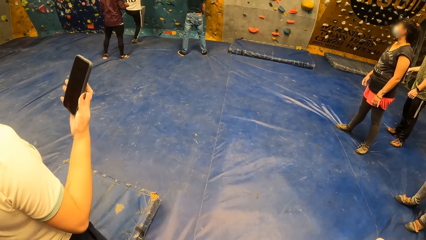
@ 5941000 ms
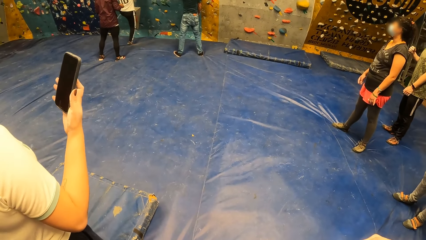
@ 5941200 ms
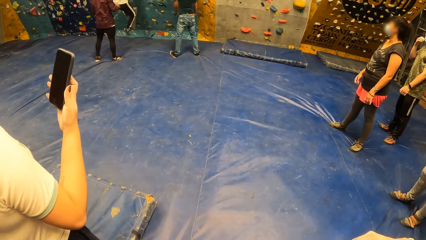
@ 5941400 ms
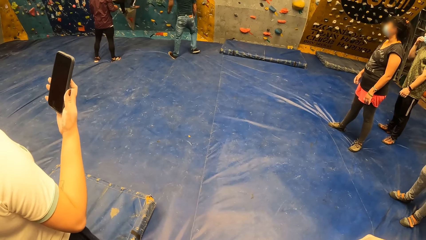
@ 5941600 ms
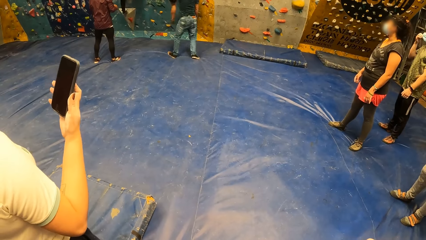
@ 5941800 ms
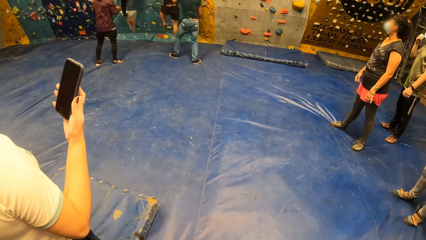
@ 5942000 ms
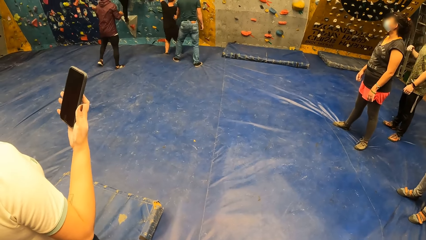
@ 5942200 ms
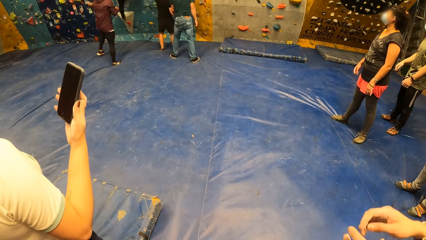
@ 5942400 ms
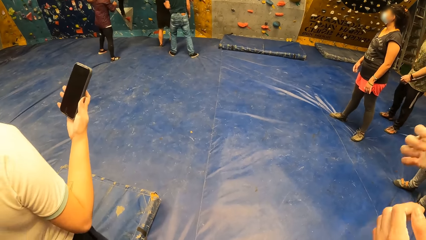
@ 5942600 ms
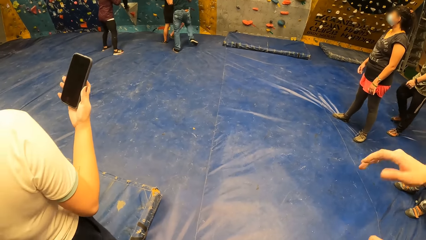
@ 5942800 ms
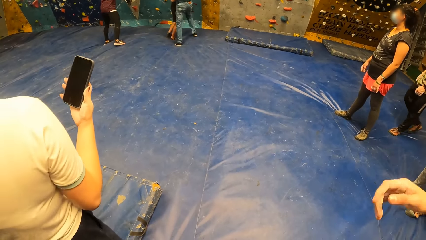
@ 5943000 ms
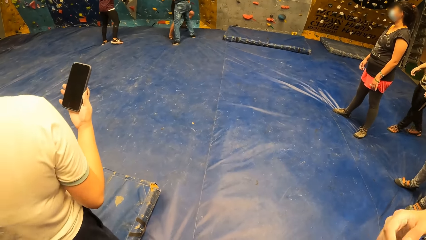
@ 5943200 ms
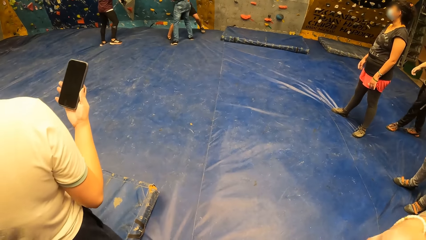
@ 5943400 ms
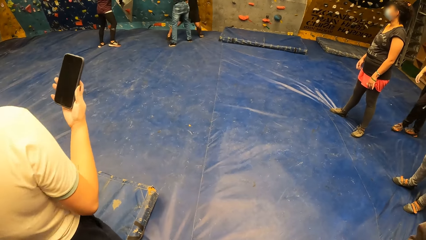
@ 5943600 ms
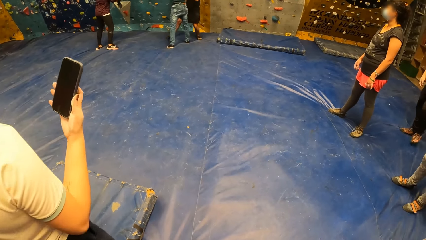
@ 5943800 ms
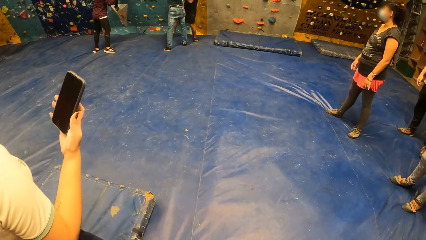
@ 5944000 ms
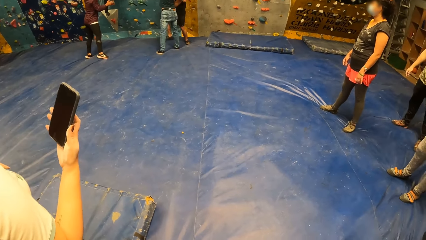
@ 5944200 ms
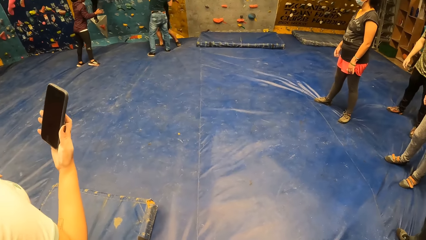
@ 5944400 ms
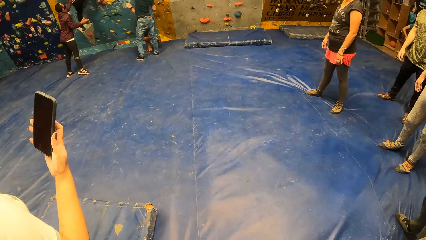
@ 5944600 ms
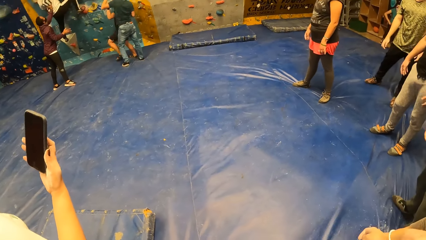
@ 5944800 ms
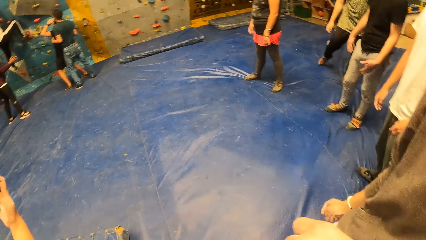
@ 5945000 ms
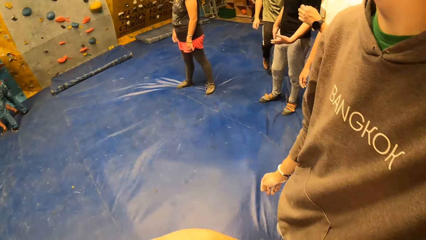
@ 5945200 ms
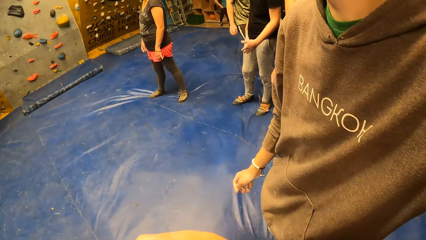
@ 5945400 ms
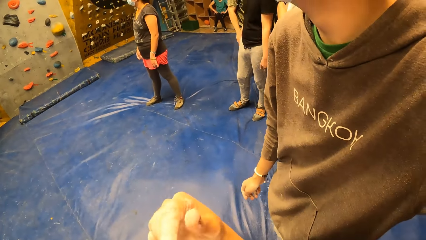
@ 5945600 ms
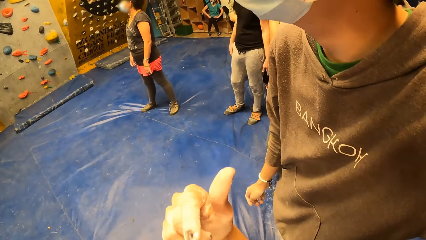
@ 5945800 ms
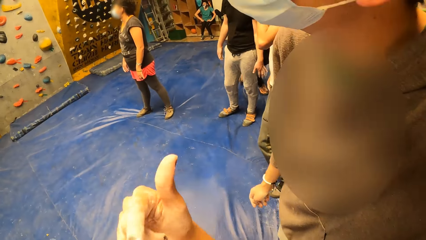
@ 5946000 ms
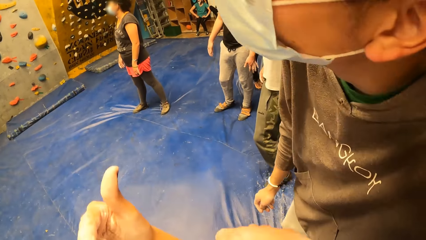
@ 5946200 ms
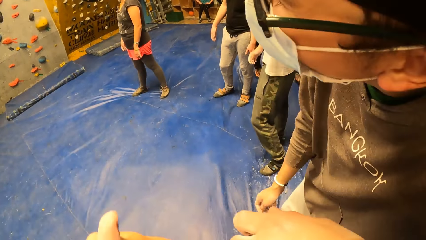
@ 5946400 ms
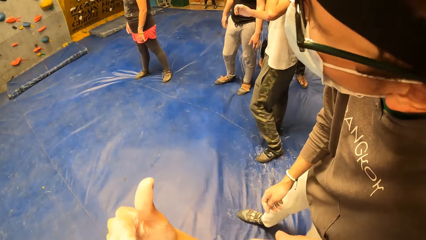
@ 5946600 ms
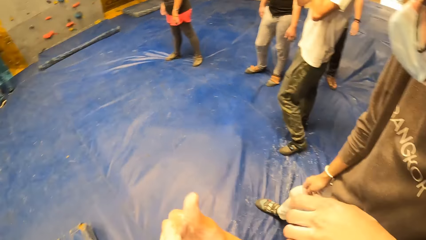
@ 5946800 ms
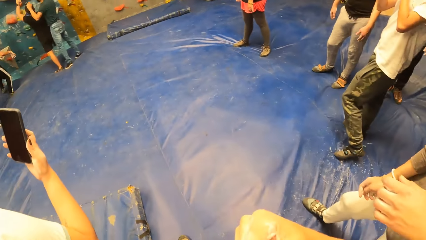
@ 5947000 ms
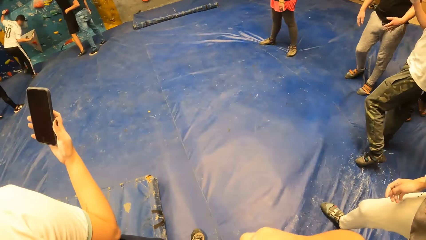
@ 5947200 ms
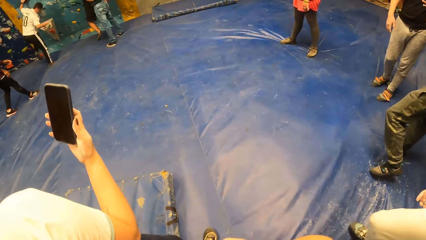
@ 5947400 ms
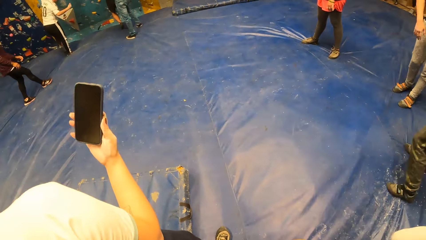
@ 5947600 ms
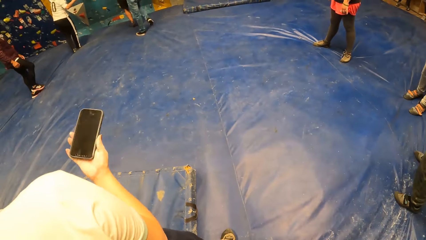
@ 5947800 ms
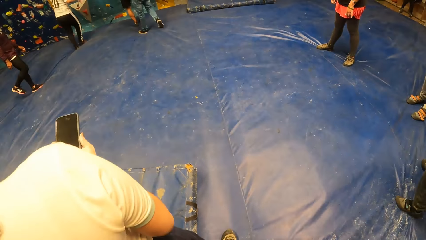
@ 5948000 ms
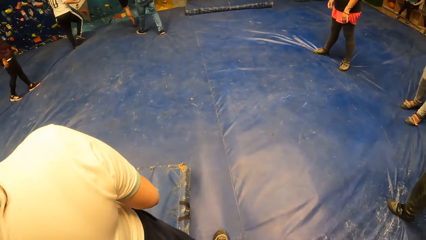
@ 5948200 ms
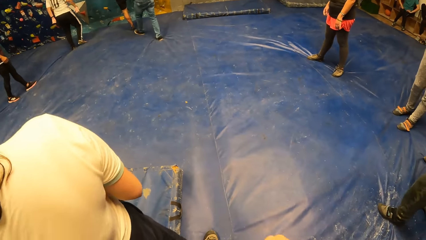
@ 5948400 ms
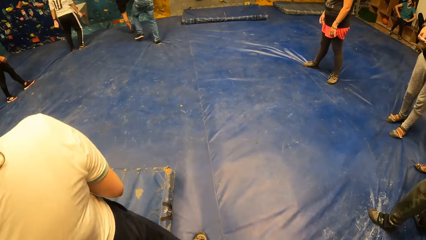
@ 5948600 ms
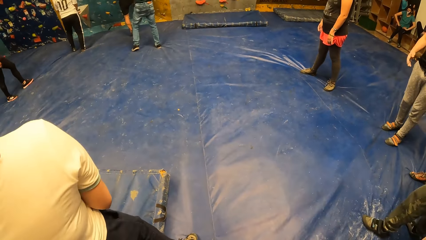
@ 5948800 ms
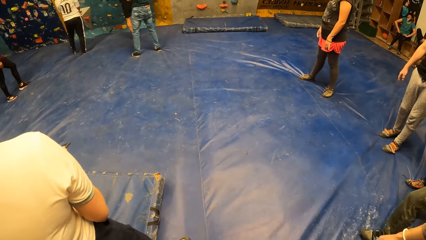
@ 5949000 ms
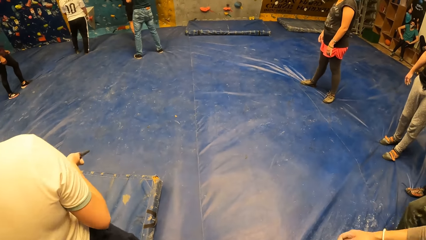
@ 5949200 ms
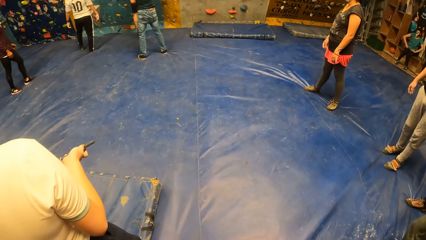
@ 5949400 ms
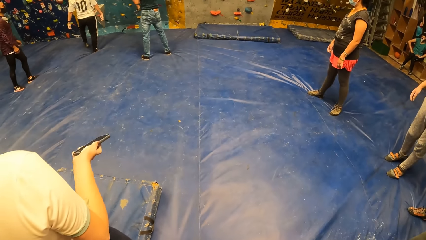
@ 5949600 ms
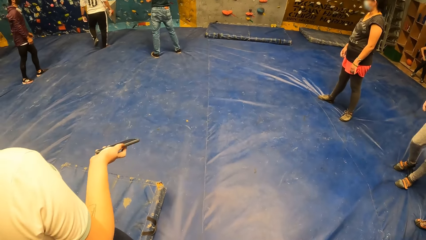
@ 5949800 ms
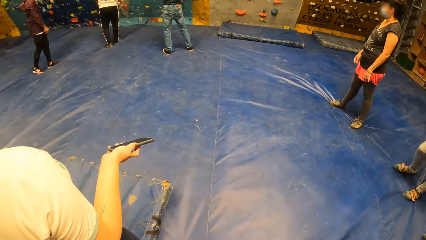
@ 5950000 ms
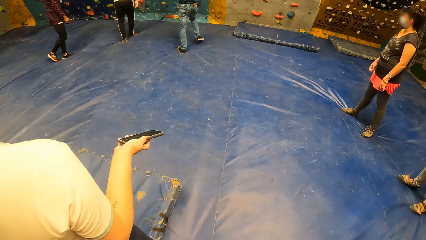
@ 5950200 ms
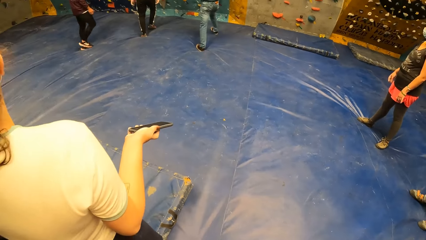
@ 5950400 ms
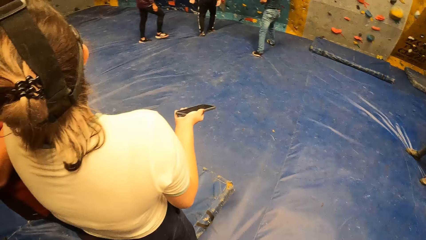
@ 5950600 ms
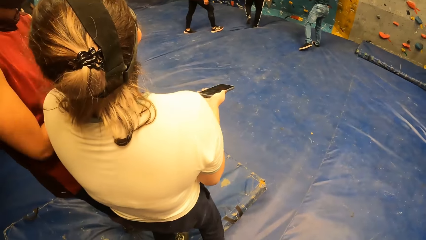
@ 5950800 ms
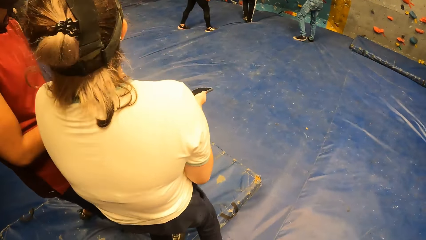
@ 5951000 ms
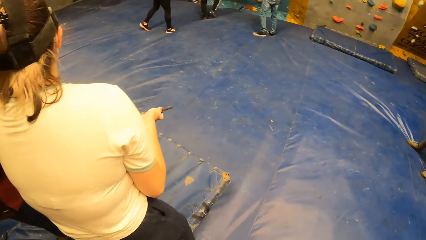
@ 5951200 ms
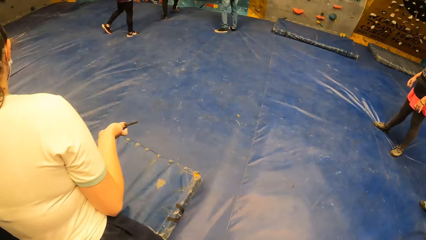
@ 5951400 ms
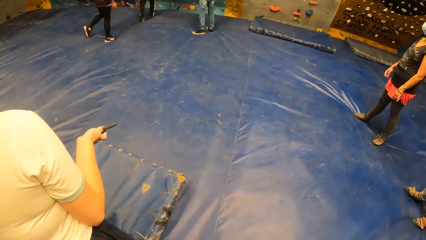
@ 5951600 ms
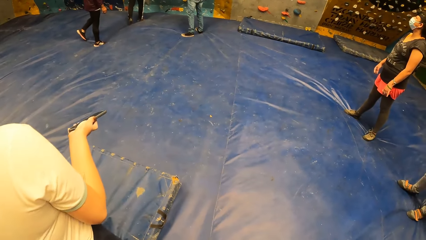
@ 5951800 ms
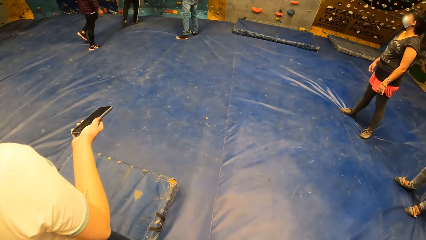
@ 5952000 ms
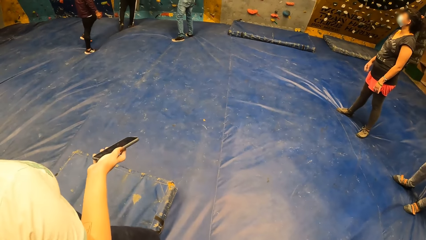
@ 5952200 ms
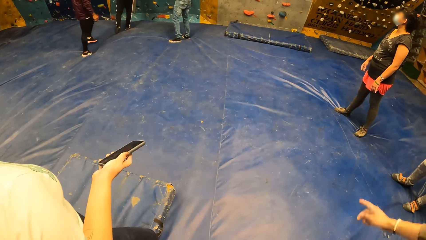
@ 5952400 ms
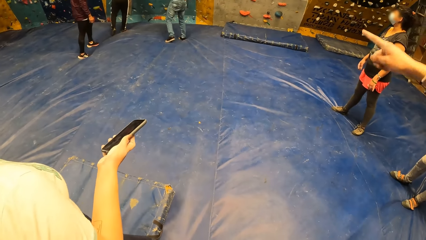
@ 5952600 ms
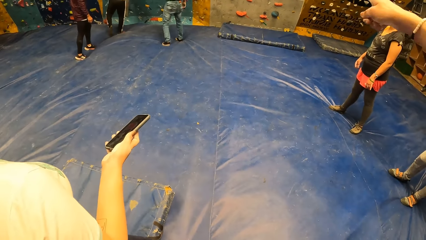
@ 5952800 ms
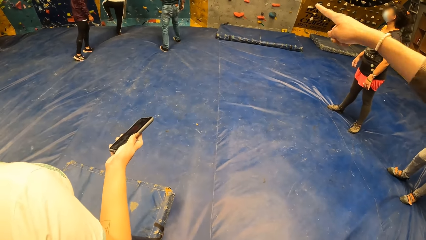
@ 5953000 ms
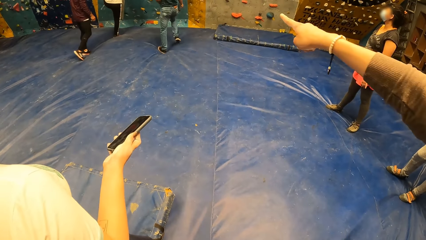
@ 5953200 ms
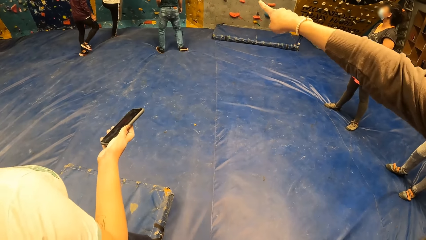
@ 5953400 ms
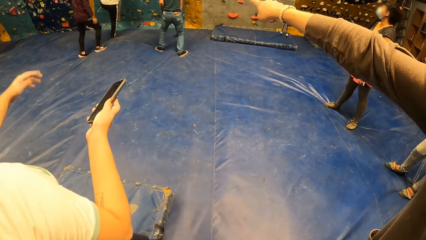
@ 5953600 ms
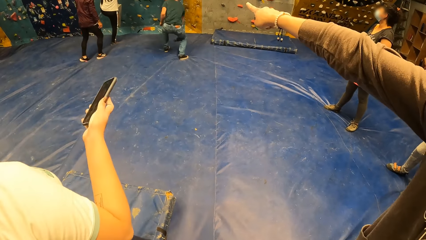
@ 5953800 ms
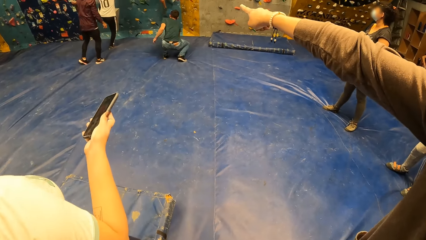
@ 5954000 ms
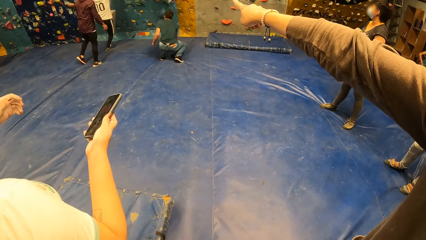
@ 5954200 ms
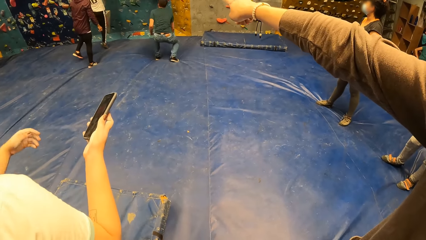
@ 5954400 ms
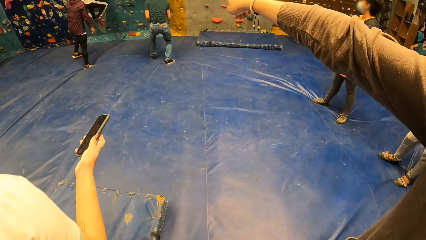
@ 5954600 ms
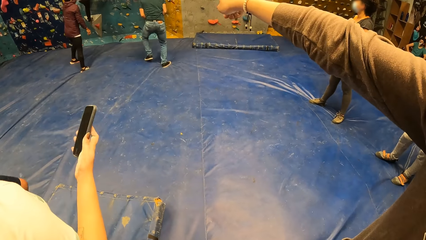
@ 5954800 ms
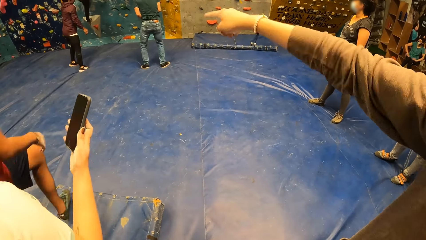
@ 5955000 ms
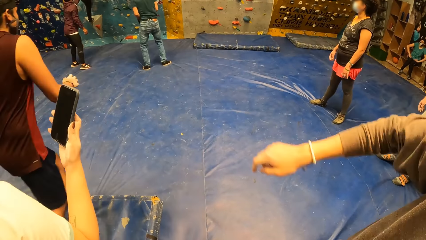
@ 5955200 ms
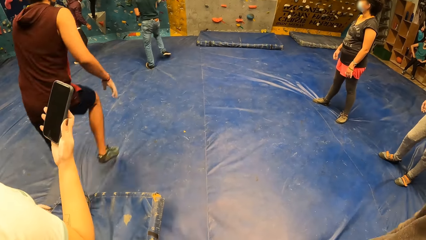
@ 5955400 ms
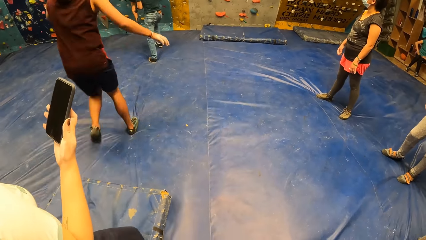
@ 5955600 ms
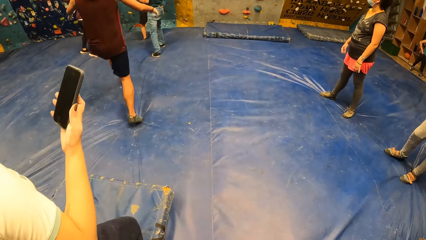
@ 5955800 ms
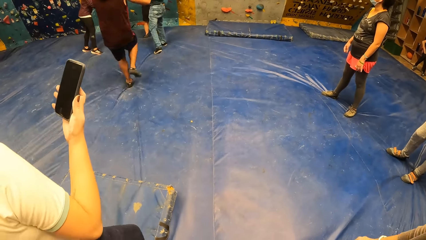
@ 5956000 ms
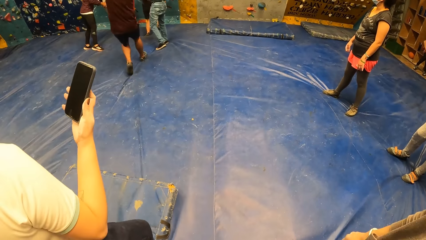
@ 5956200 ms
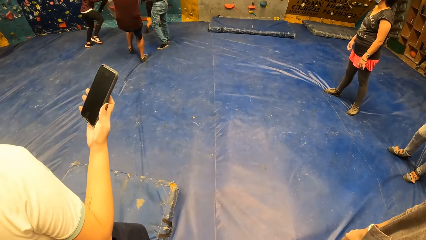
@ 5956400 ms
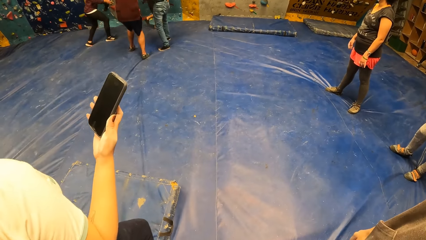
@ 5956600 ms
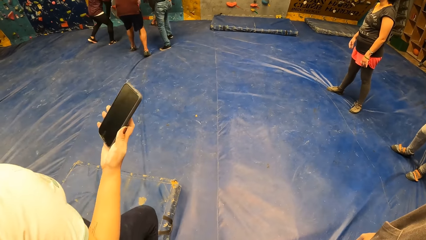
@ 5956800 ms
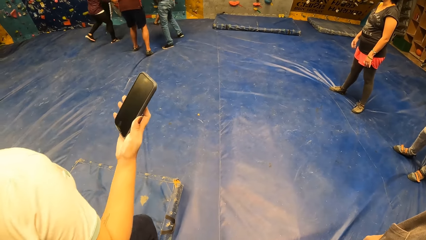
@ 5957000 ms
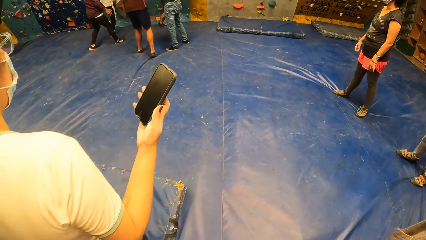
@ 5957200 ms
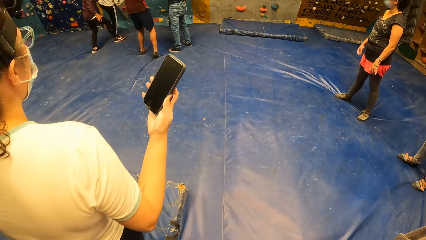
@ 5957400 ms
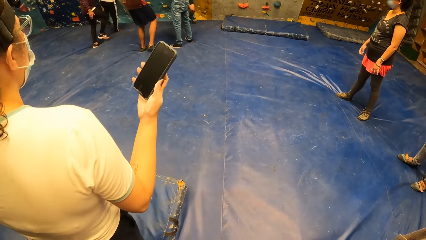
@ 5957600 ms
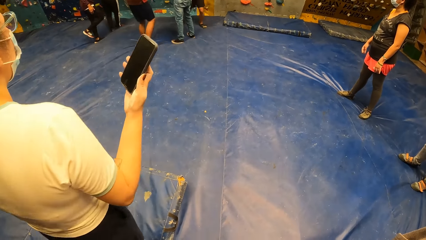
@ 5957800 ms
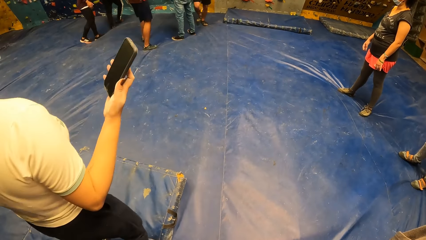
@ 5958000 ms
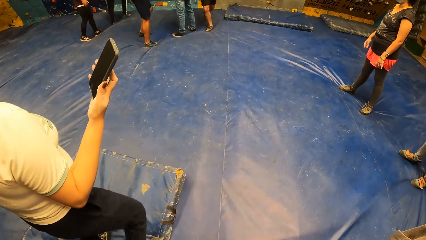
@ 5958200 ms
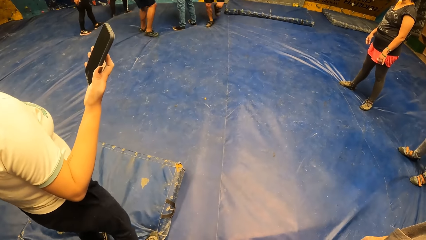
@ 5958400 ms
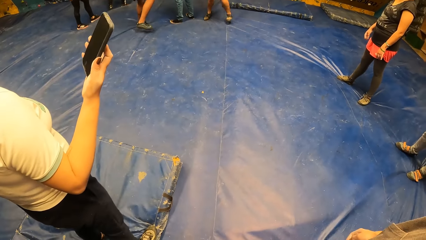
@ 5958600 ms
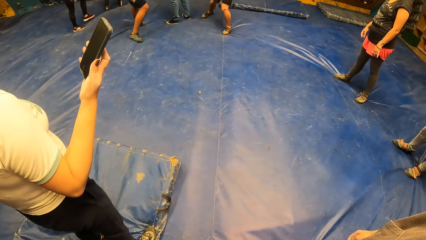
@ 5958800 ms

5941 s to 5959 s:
The camera wearer converses with a man. A woman holds a phone. The camera wearer looks around the rock wall. The woman converses with another man. The camera wearer looks around the rock wall. The first man points at something. The camera wearer looks around the rock wall. A person runs towards the climbing rock wall.
